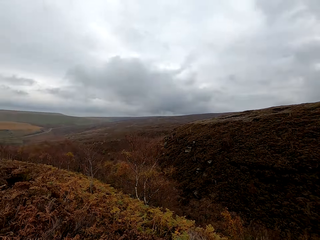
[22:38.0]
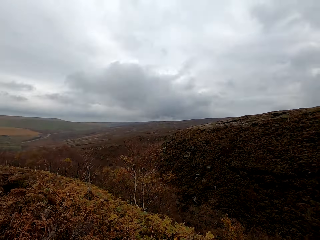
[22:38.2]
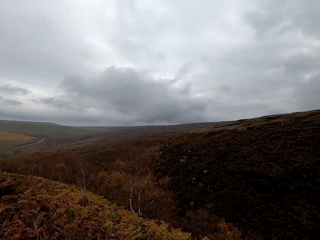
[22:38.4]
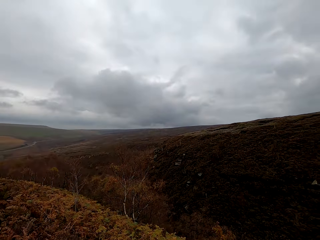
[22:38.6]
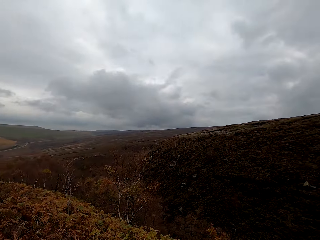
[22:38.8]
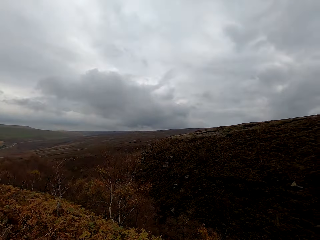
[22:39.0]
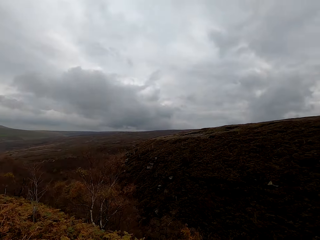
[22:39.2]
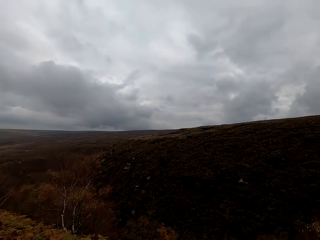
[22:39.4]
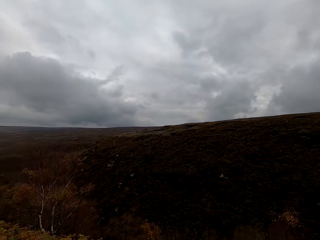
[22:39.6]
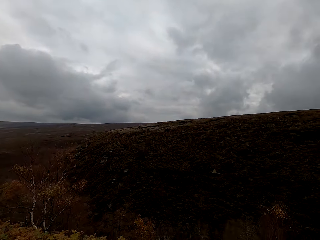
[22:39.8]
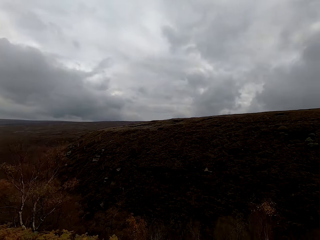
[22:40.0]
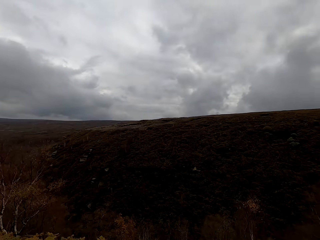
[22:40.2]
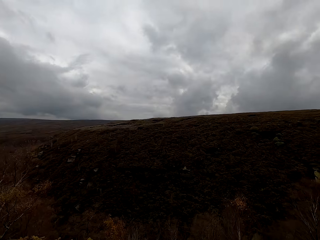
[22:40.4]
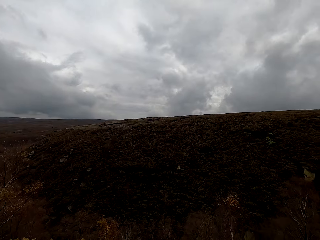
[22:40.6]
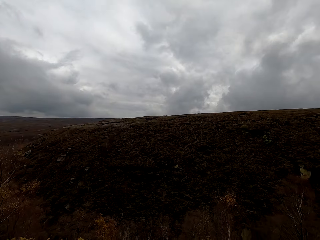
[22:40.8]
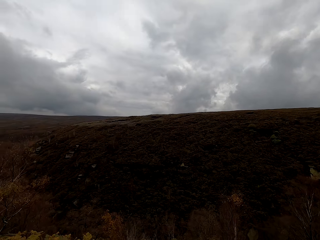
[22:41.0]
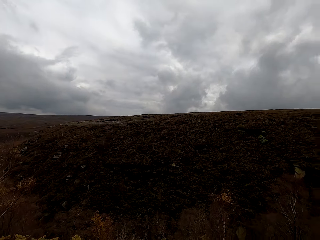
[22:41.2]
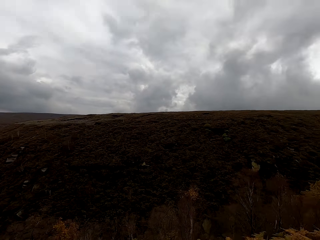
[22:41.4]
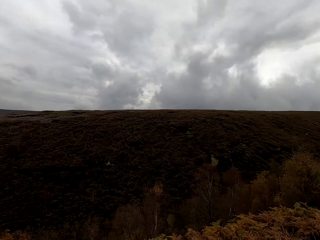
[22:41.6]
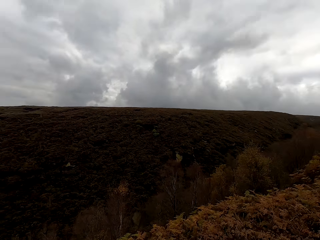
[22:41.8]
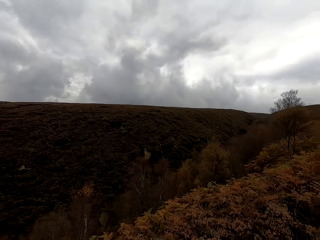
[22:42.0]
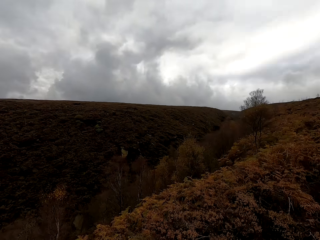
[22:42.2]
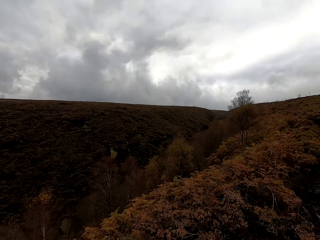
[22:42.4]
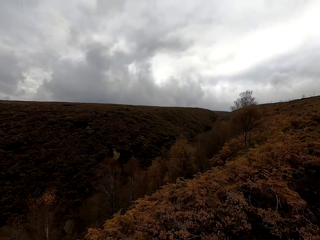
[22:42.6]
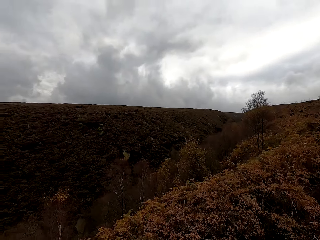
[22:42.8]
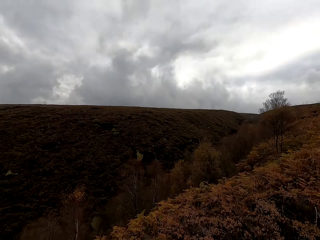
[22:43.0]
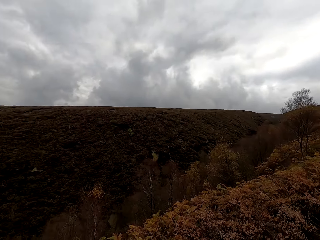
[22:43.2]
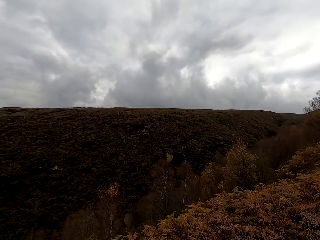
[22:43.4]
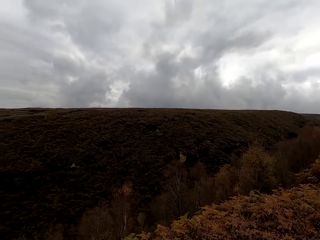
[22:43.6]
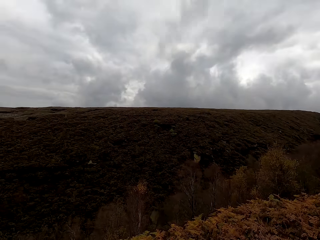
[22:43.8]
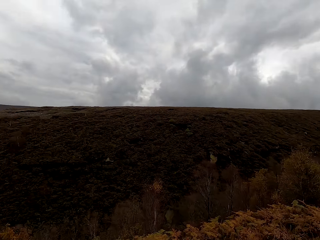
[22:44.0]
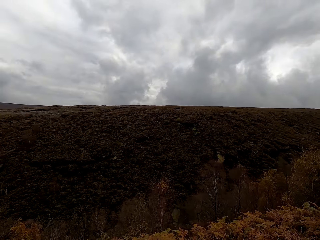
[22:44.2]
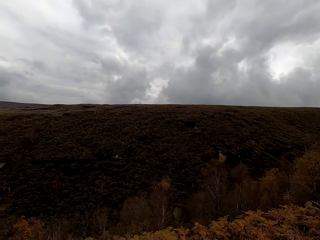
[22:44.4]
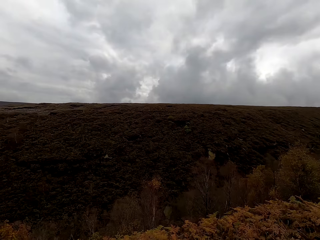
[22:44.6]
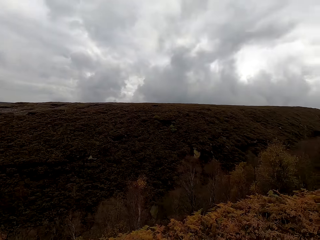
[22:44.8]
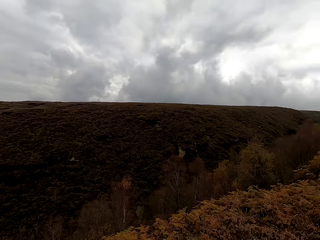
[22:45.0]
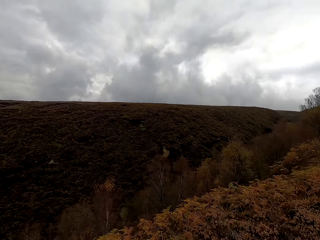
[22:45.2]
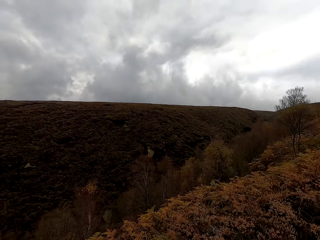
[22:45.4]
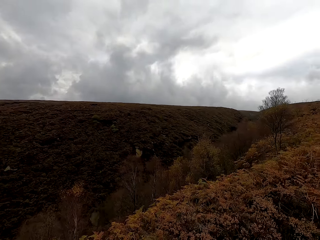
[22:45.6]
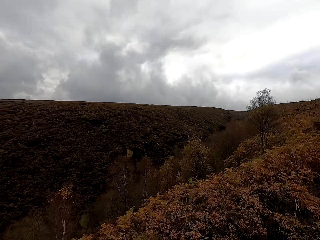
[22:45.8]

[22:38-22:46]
The camera wearer turns.

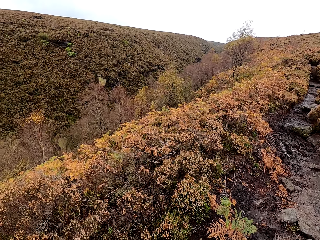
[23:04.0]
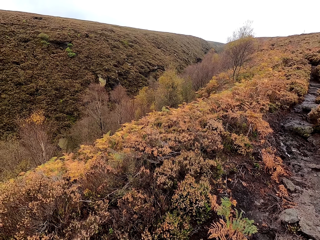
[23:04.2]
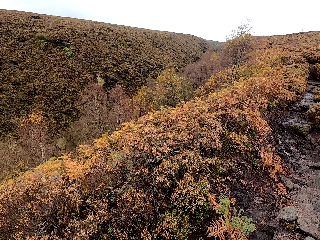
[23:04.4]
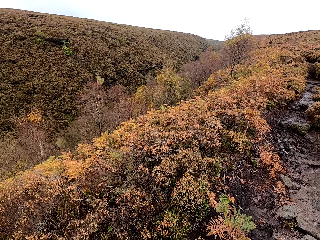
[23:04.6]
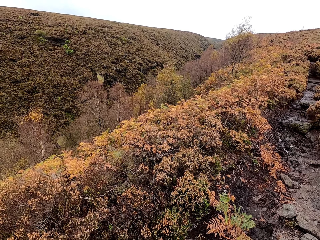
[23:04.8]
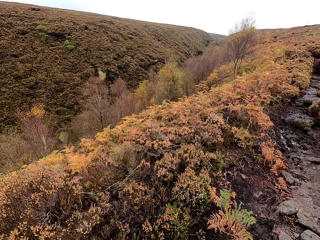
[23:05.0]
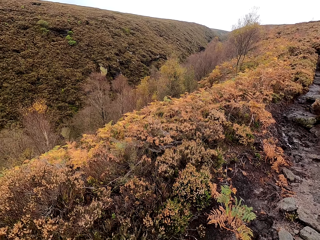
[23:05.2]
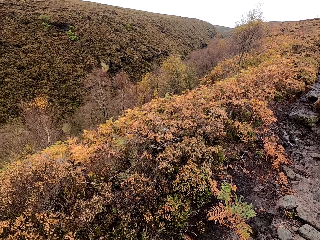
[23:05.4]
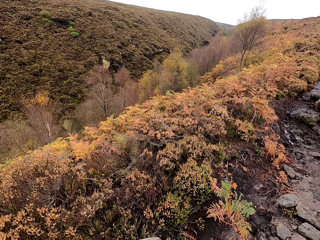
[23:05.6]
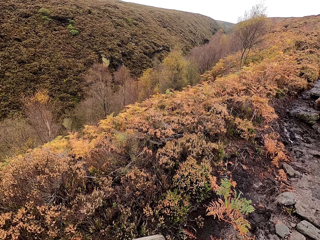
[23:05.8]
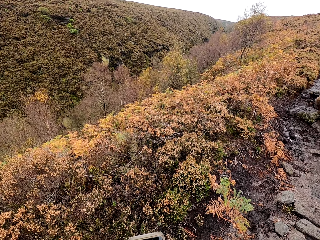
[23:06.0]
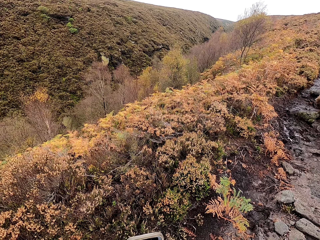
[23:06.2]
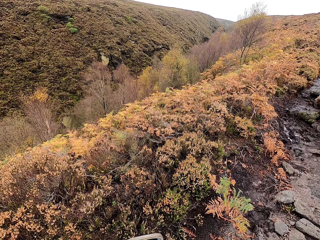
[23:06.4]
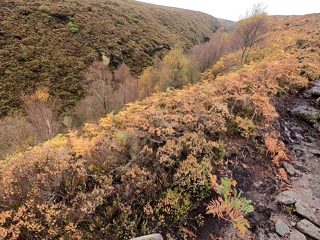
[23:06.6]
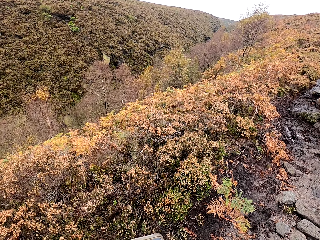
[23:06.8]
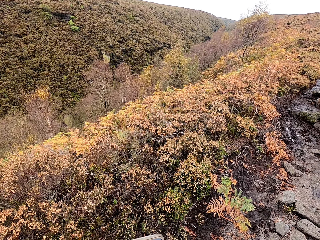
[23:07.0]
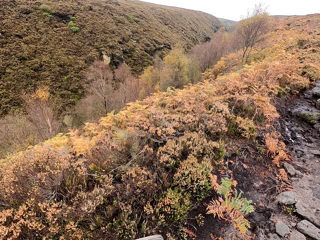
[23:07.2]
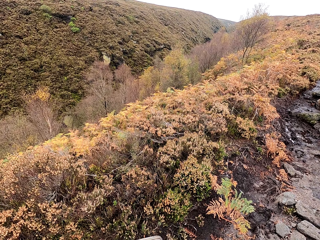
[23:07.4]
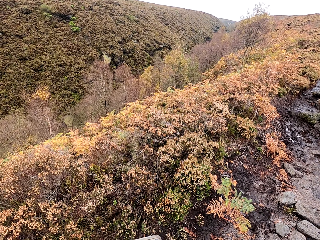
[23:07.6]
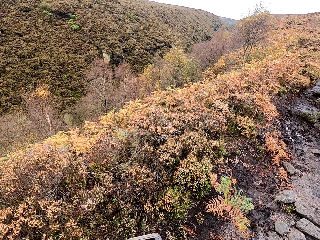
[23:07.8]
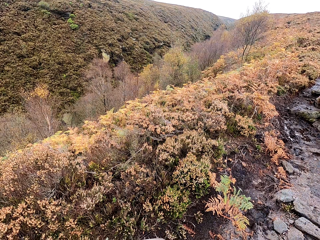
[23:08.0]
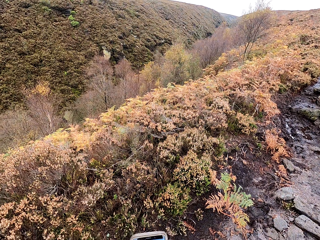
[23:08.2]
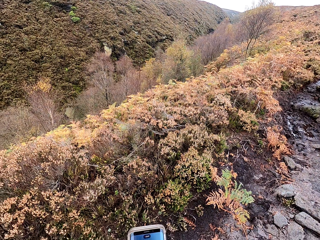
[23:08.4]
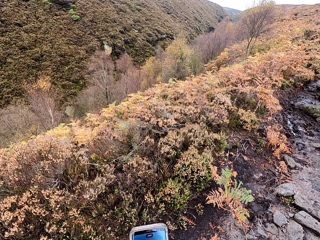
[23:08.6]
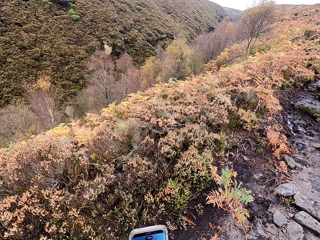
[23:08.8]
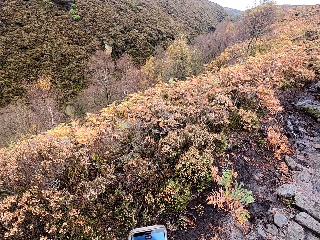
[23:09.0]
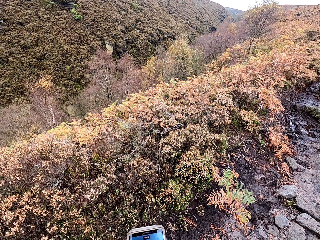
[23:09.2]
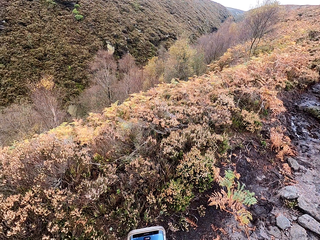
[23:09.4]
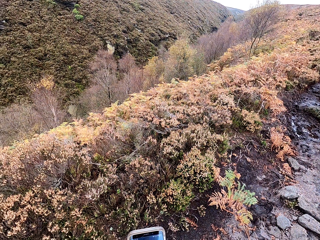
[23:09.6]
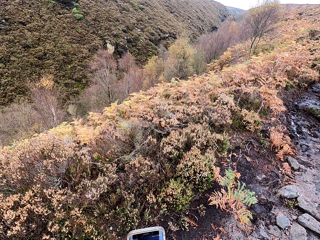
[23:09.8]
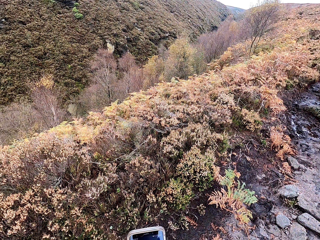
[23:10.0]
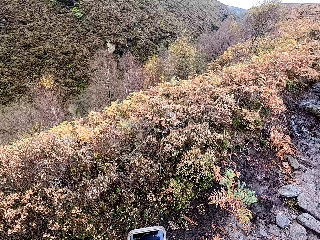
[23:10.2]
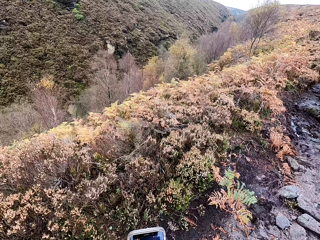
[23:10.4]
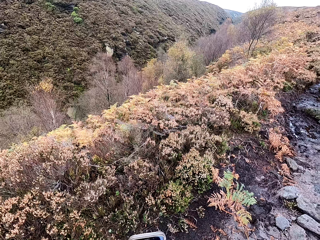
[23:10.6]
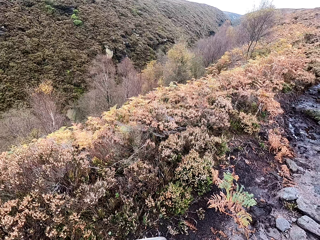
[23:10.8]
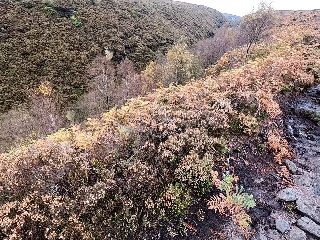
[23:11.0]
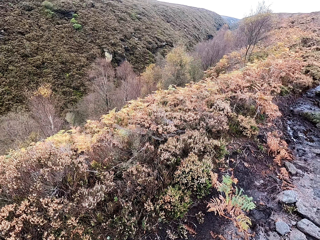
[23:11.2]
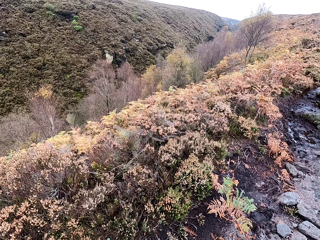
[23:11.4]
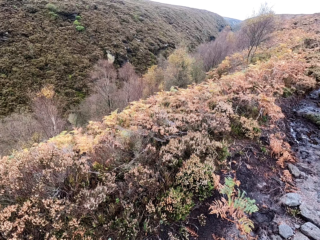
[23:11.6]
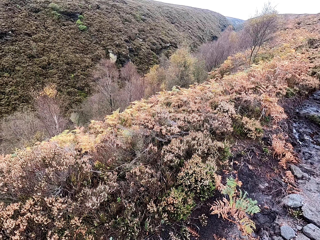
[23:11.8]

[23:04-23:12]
The camera wearer uses a phone.

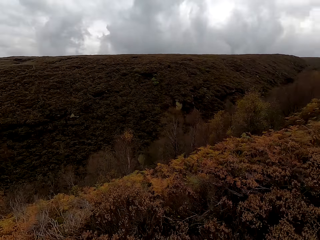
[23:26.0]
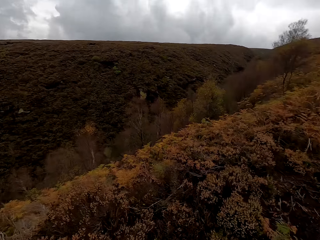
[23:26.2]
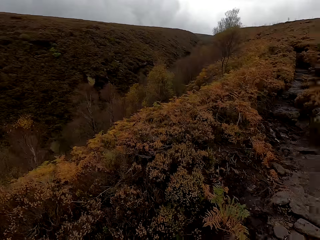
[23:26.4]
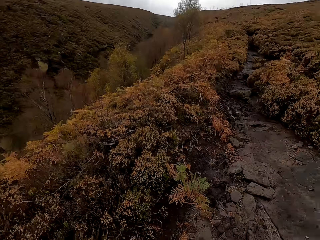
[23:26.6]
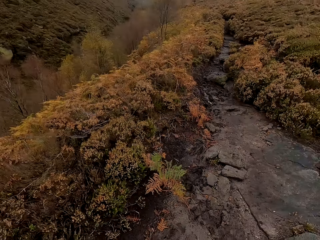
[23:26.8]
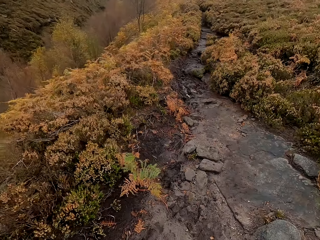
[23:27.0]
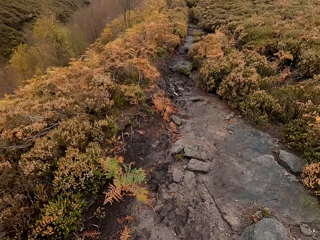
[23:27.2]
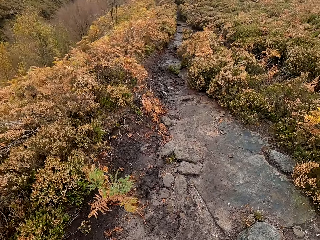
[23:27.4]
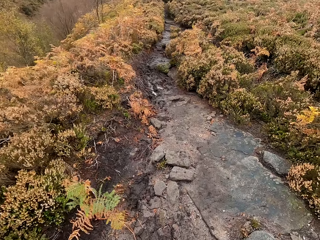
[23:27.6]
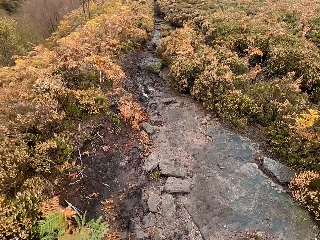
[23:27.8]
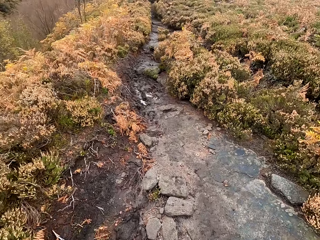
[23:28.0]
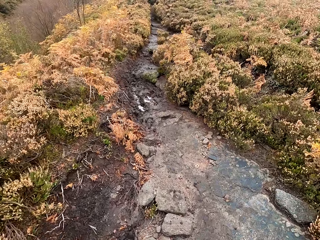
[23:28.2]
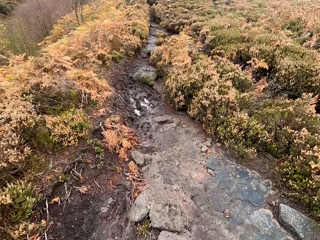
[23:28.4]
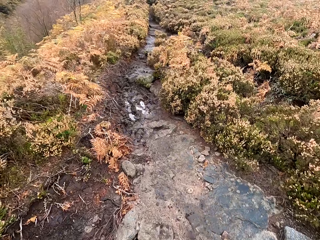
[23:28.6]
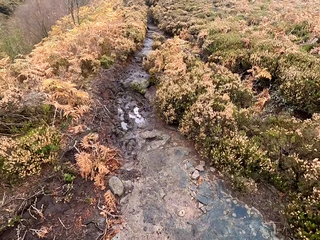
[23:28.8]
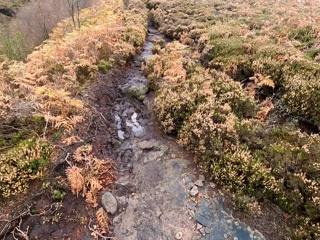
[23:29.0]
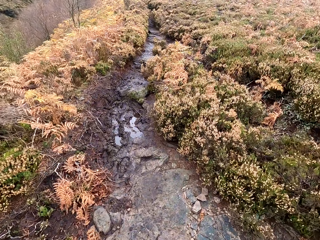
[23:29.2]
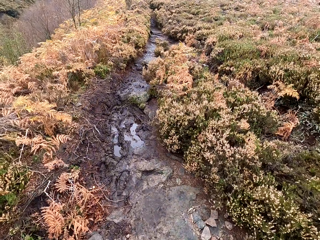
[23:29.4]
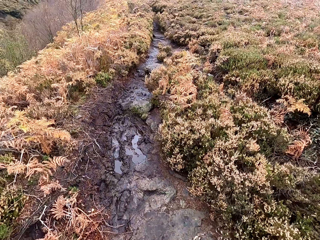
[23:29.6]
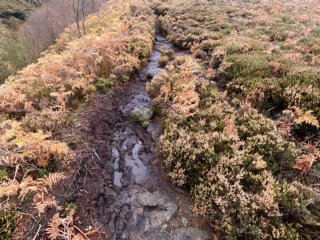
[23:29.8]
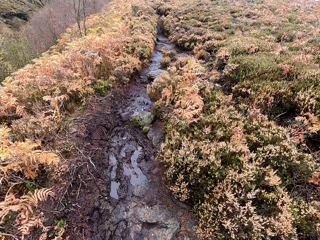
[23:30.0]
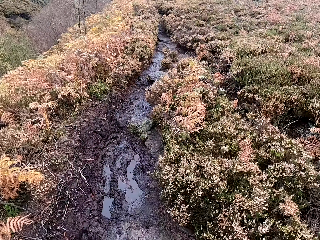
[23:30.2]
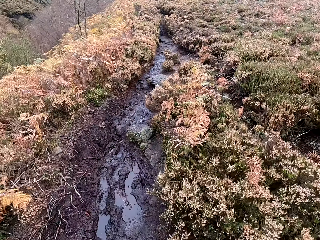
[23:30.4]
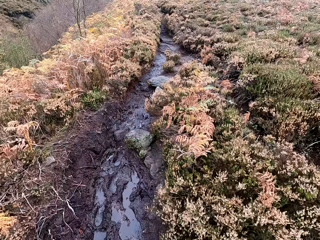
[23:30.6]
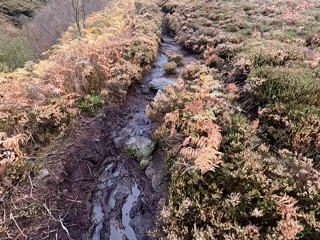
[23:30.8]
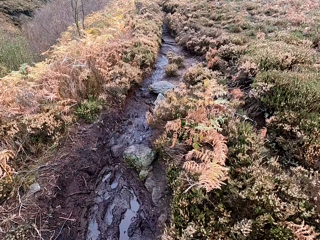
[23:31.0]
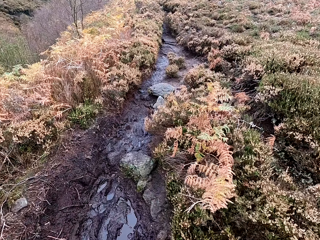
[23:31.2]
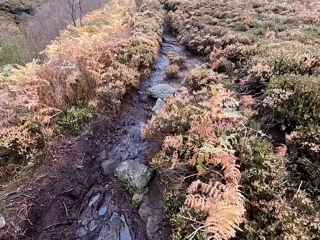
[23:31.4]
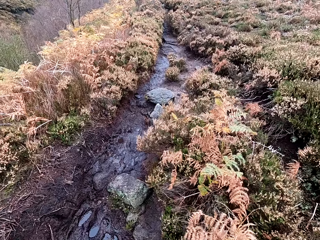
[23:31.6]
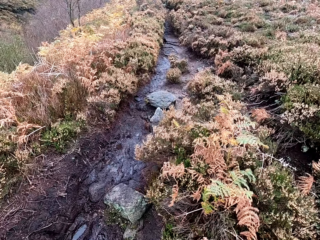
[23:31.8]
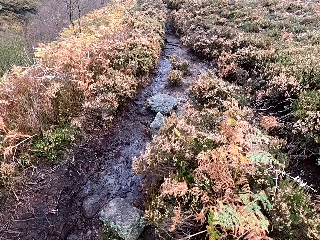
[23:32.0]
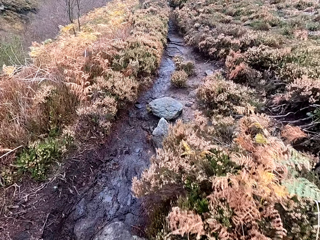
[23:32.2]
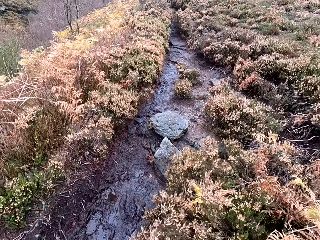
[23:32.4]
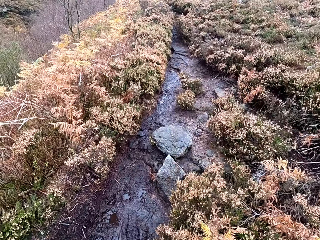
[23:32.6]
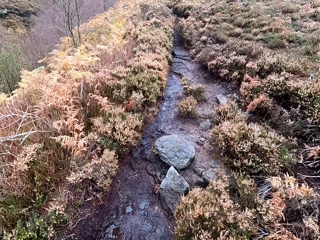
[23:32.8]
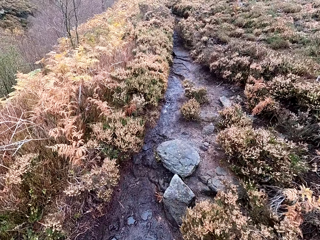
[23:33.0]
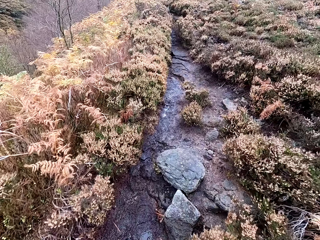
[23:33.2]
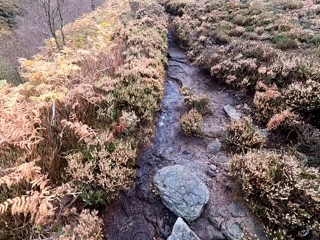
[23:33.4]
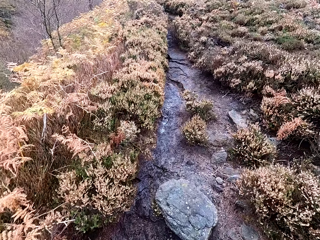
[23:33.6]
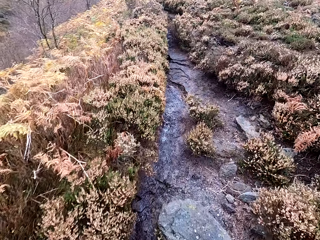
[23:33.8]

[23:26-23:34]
The camera wearer walks on the forest path along the bushes.
